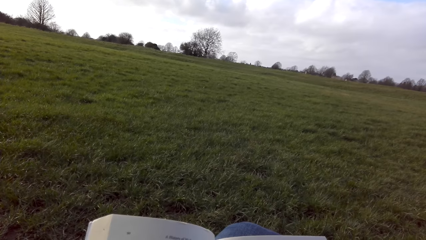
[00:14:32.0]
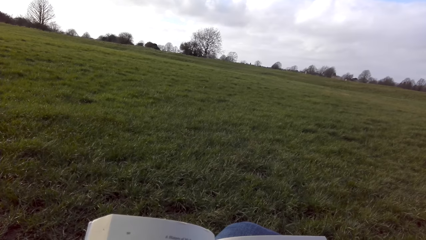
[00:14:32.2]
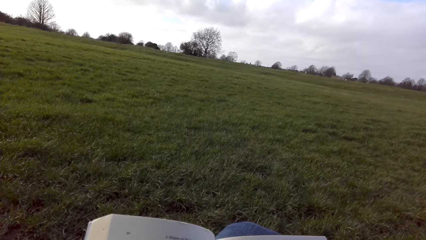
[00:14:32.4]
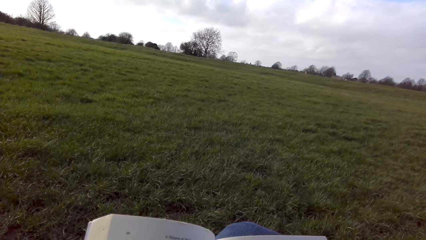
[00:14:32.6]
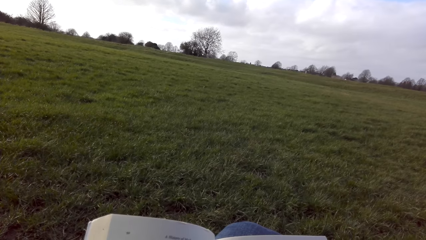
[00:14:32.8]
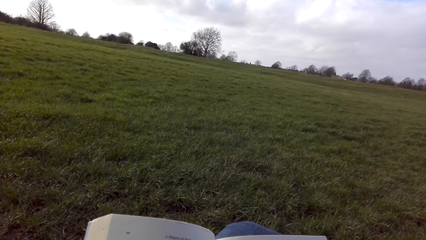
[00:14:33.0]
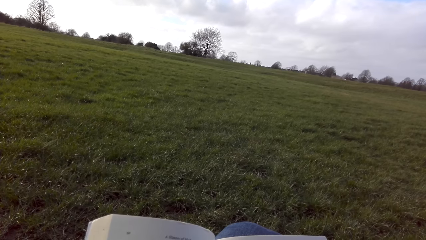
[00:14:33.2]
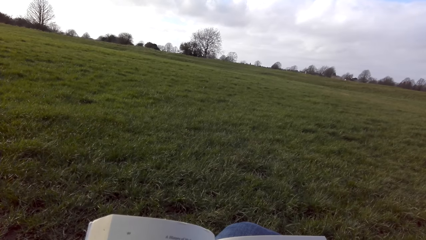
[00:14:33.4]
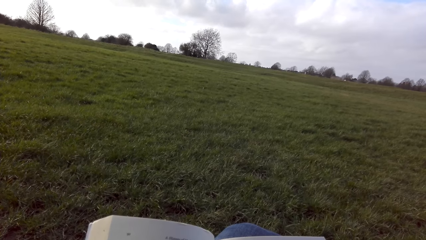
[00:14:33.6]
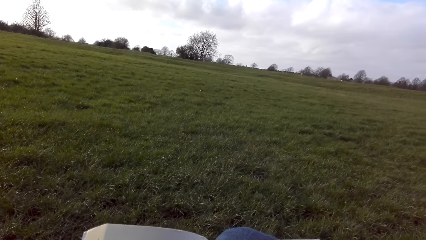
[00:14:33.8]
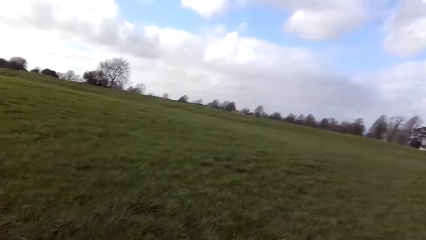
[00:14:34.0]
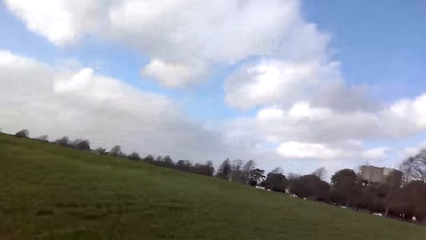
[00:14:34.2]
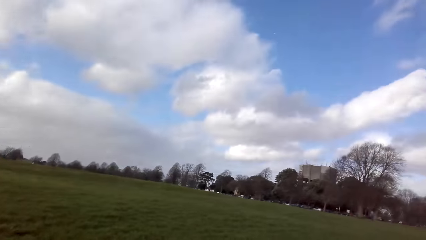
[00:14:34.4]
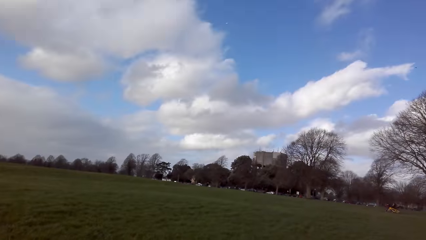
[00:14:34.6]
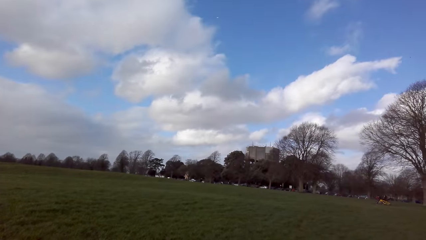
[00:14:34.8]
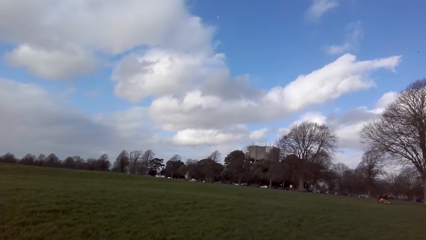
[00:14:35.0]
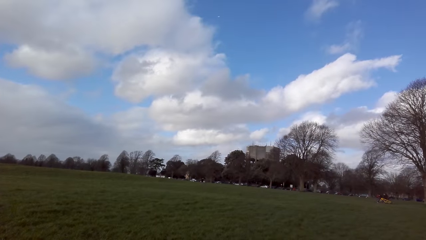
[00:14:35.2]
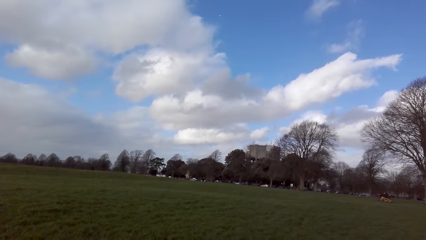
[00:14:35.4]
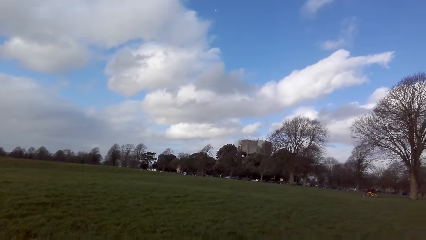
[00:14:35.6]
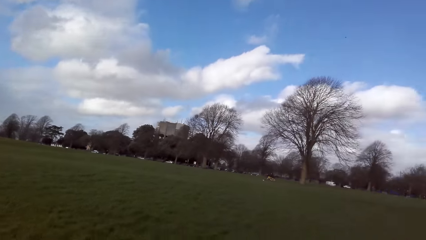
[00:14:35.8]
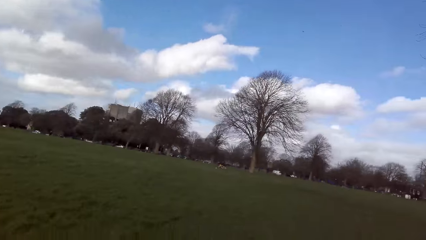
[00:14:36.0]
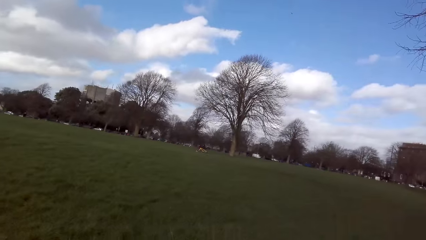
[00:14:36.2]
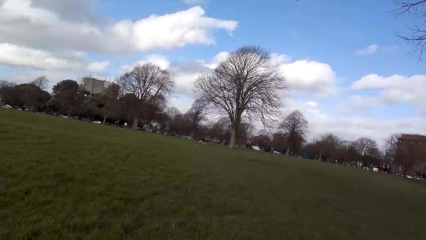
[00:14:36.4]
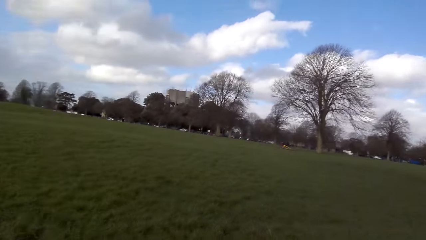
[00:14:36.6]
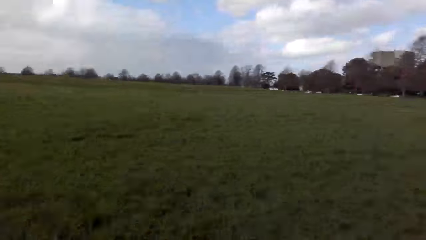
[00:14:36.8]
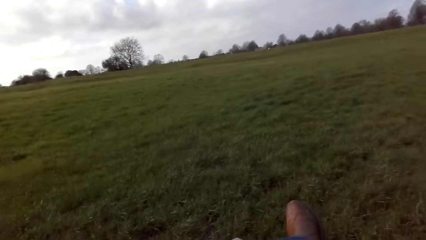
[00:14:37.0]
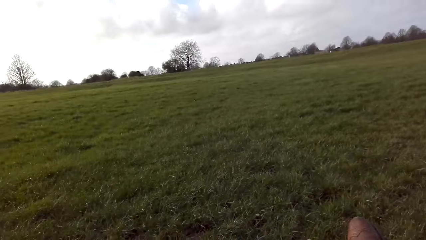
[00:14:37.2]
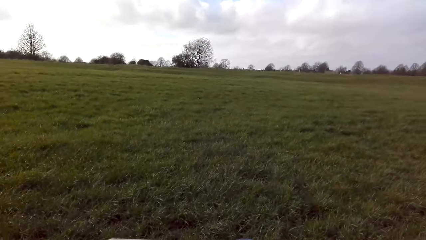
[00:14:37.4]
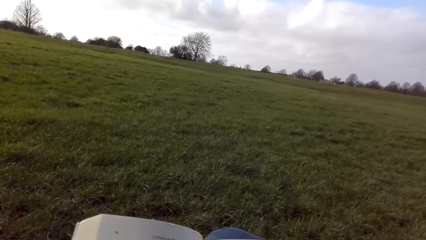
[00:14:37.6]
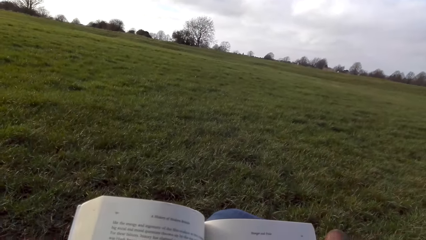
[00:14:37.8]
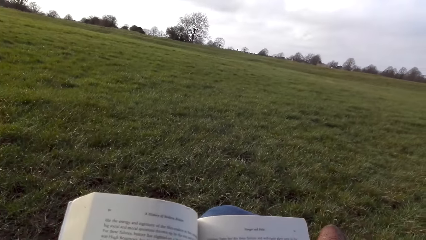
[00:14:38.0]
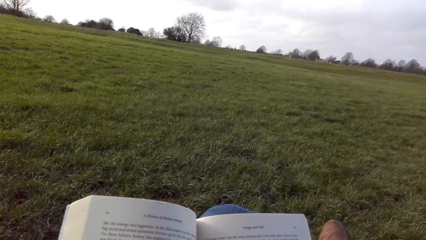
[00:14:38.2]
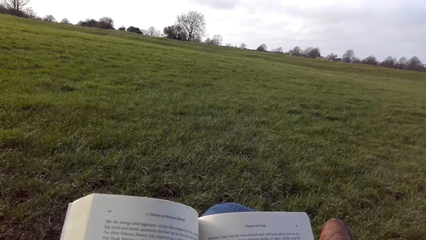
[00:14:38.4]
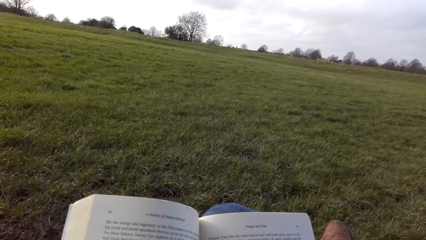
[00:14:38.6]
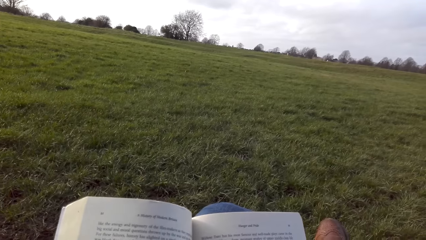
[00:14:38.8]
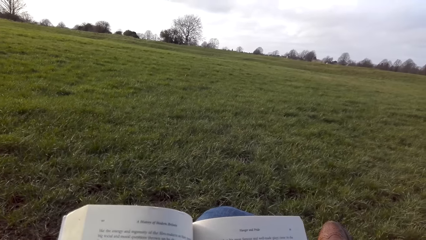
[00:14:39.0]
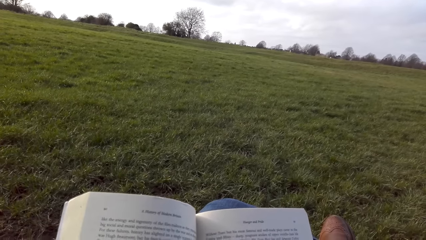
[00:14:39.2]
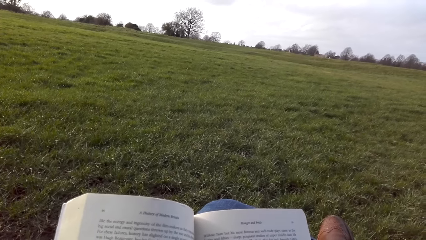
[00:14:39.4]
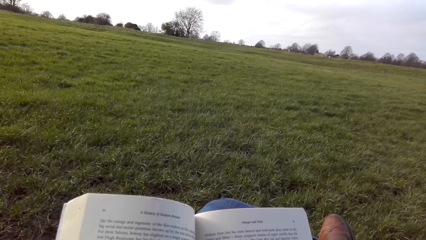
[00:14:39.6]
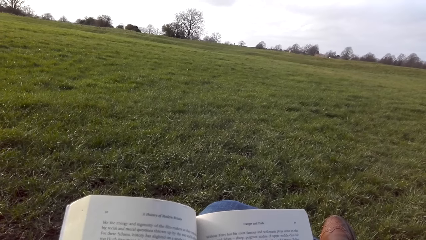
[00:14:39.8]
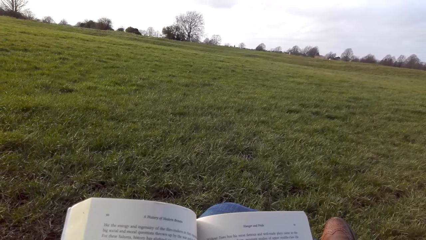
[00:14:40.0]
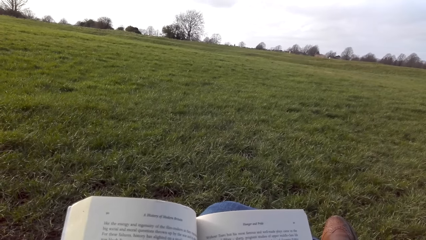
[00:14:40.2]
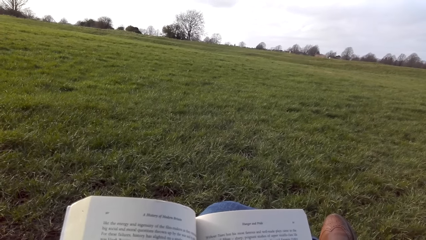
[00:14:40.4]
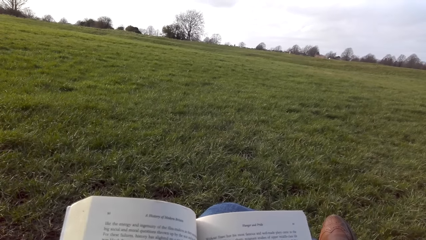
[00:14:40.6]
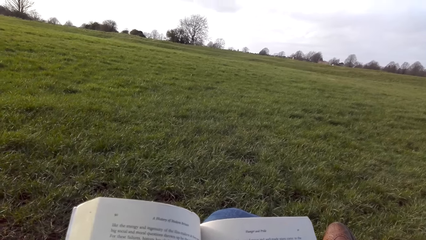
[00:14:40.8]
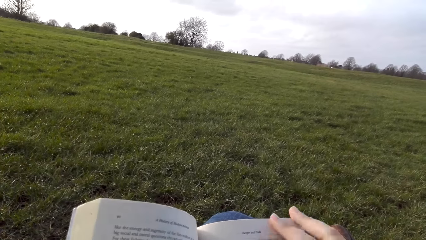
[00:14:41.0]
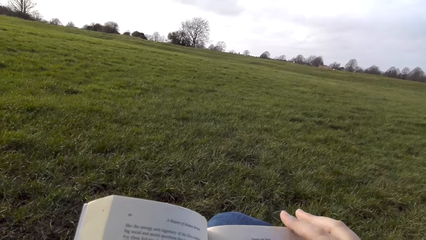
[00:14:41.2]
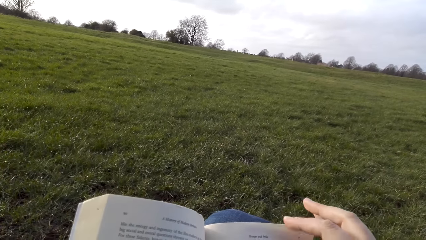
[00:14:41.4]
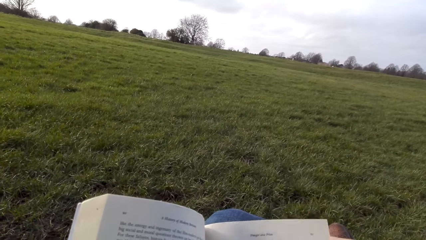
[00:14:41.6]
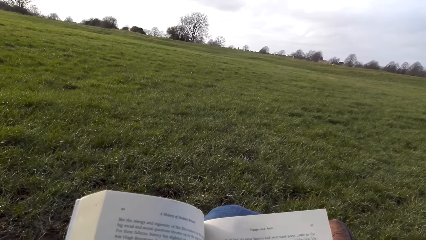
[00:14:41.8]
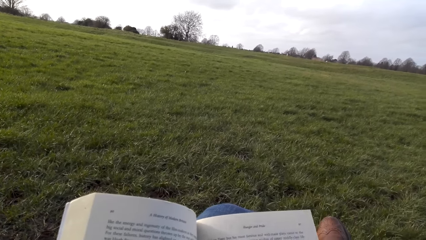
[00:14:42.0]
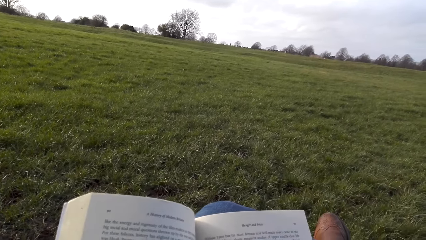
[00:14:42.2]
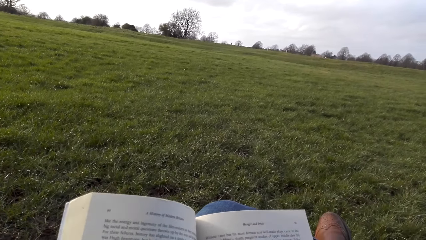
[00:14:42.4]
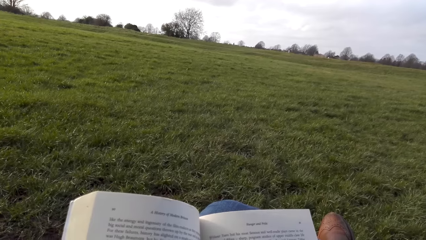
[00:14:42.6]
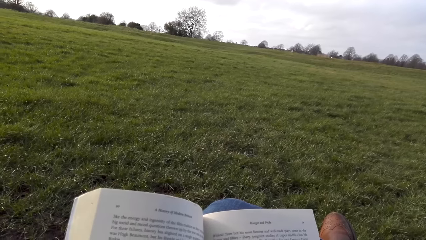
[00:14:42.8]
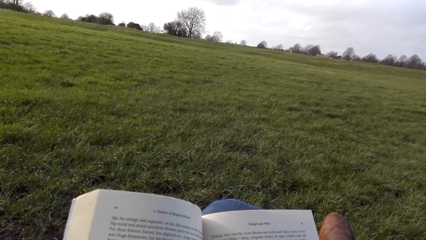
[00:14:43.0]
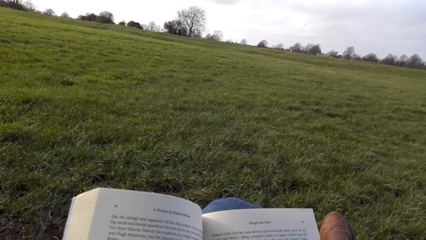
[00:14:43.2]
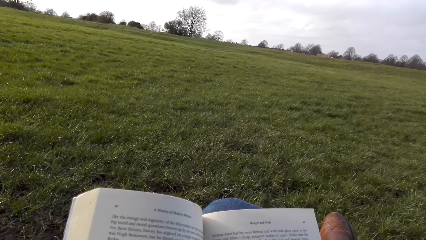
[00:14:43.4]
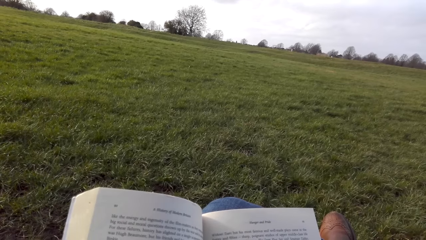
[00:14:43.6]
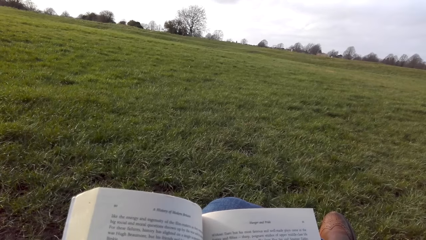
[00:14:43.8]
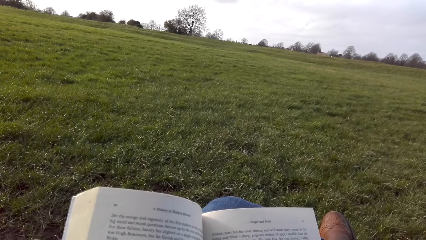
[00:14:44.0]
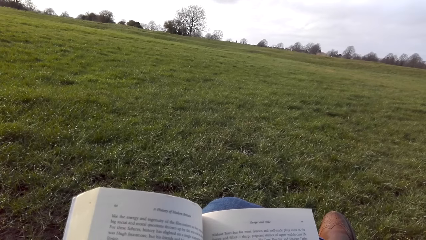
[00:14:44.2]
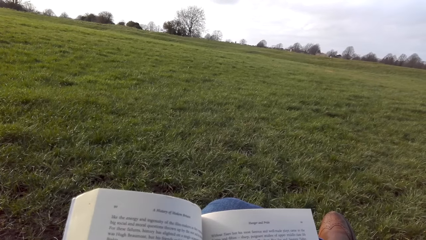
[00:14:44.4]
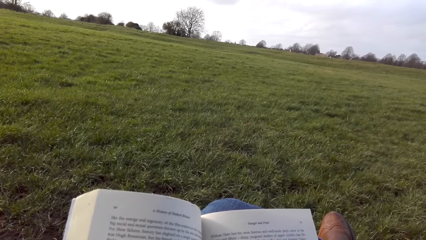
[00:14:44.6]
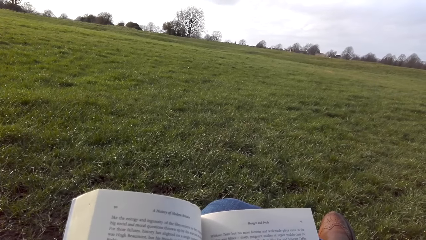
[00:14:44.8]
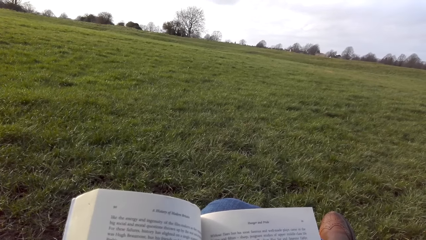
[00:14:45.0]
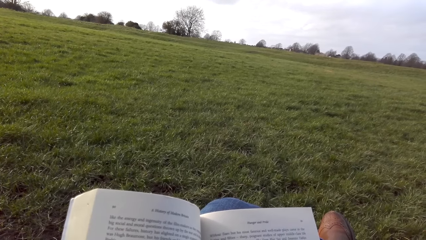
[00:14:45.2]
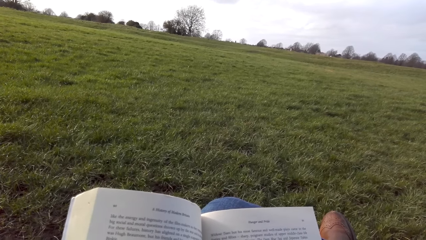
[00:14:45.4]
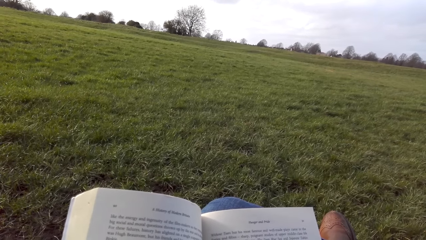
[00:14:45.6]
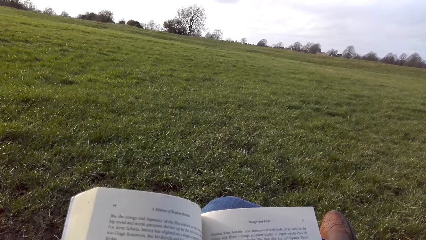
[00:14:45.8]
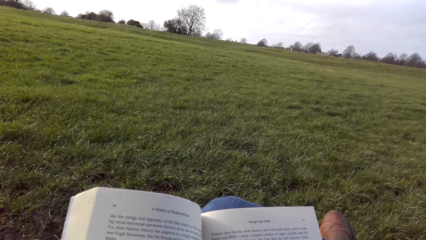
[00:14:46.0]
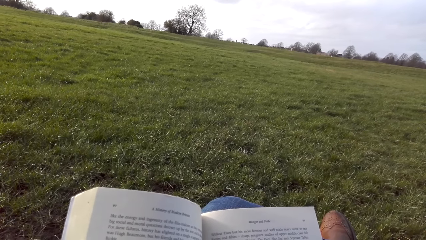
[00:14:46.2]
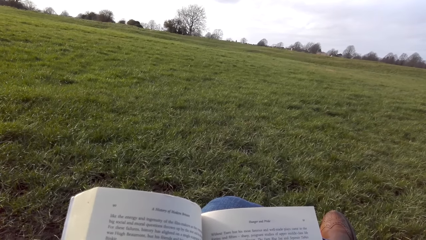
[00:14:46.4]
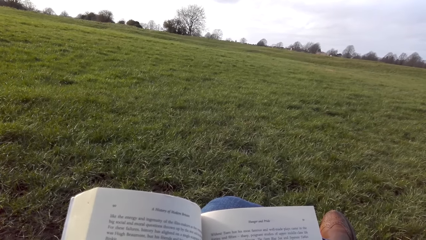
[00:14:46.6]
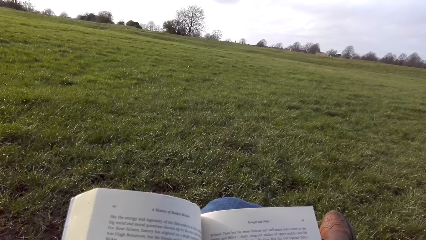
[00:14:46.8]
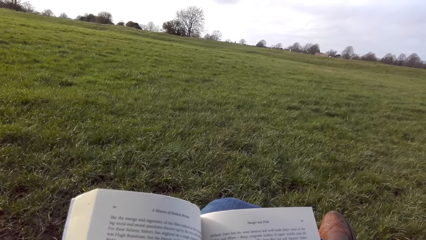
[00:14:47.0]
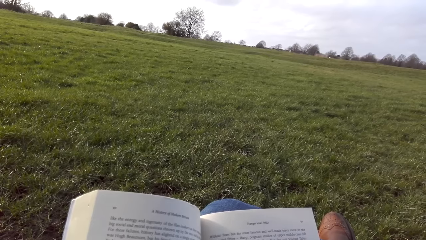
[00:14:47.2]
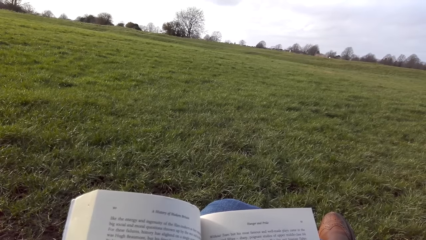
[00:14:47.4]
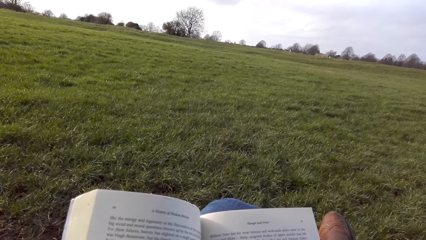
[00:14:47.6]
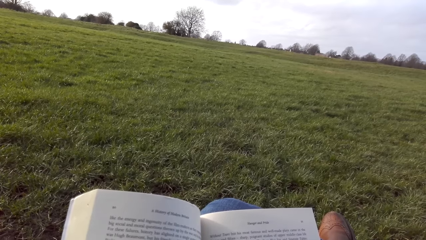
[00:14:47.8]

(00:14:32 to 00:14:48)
The camera wearer looks around the grass area. They read the novel. They hold the page with a hand and put a hand between the page. They read the novel.
